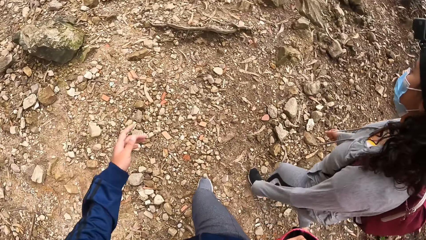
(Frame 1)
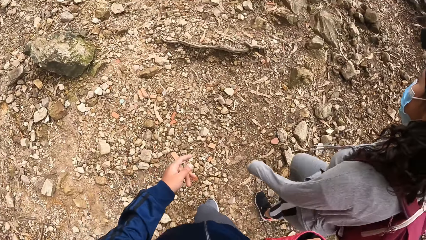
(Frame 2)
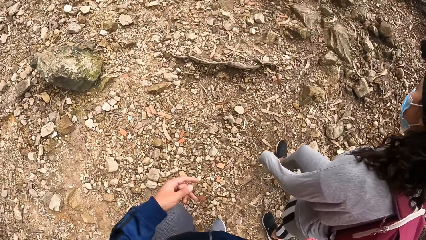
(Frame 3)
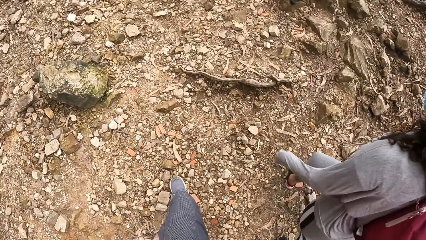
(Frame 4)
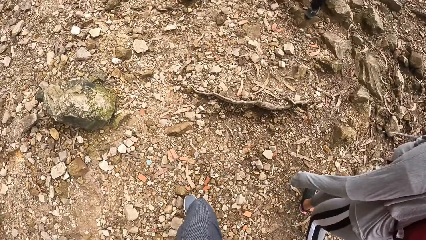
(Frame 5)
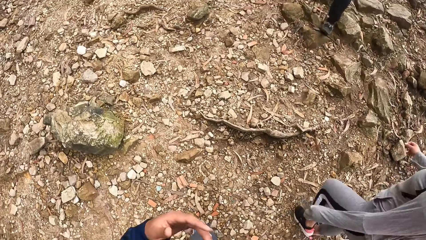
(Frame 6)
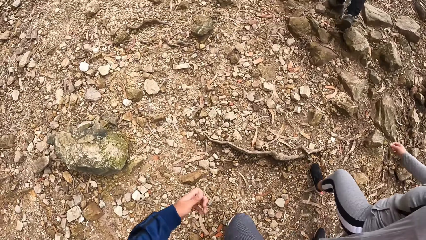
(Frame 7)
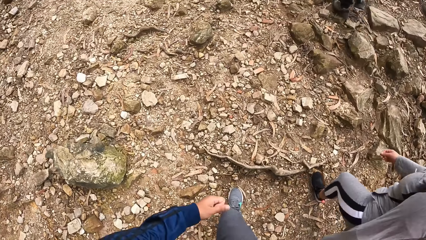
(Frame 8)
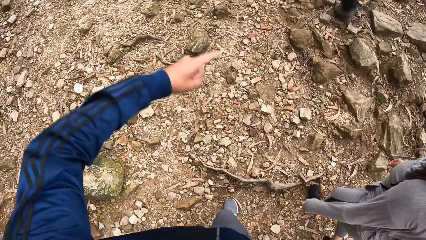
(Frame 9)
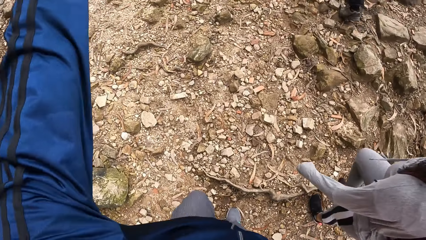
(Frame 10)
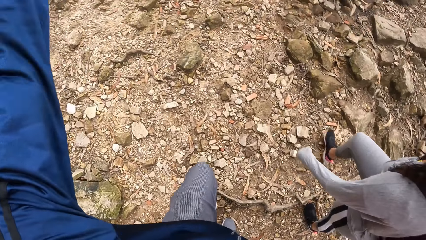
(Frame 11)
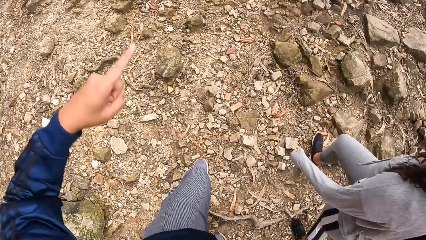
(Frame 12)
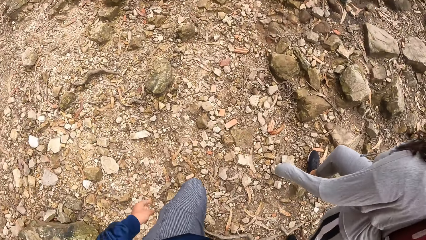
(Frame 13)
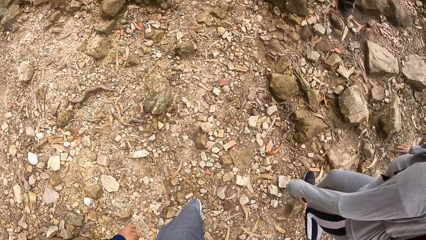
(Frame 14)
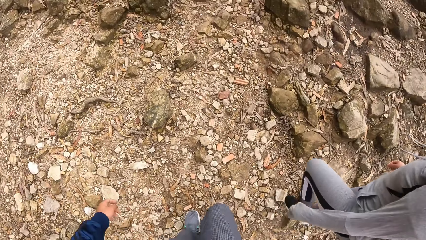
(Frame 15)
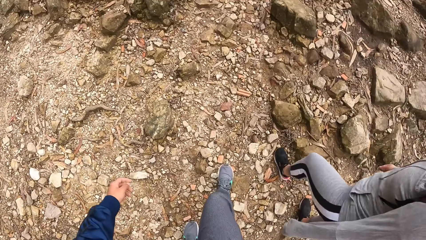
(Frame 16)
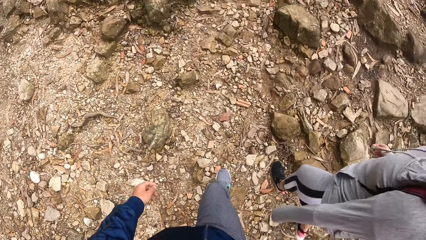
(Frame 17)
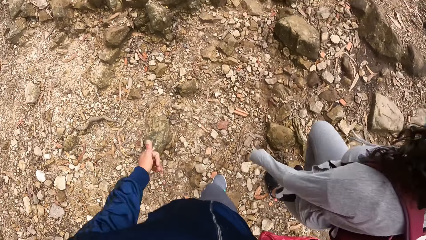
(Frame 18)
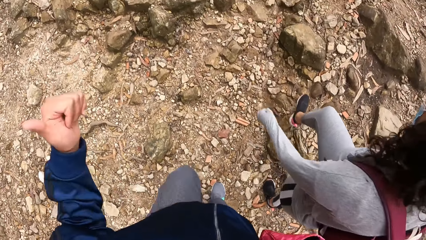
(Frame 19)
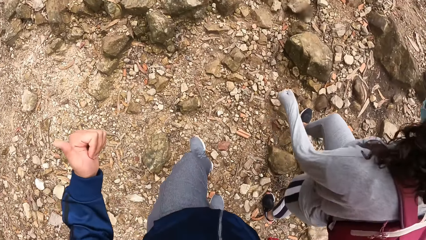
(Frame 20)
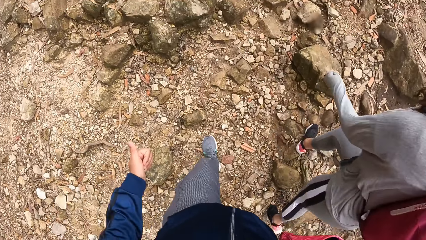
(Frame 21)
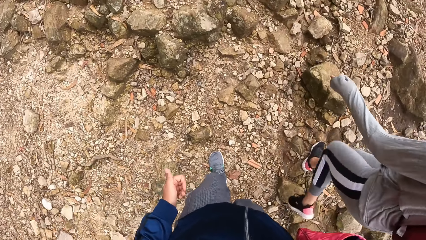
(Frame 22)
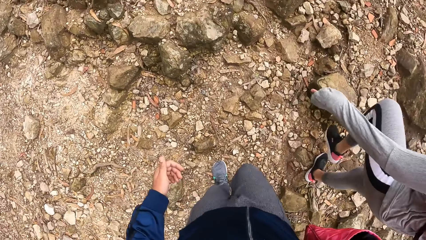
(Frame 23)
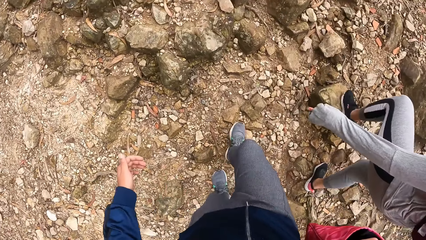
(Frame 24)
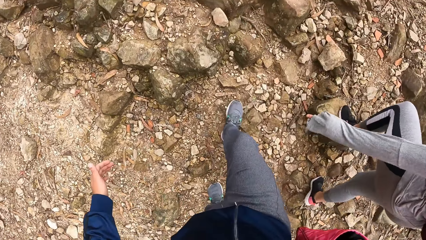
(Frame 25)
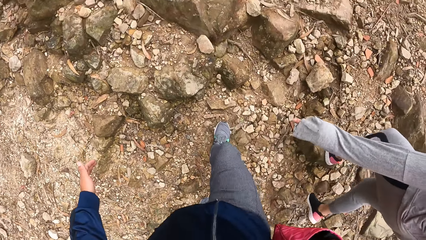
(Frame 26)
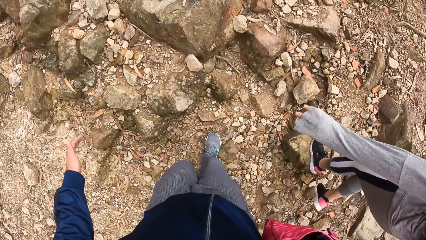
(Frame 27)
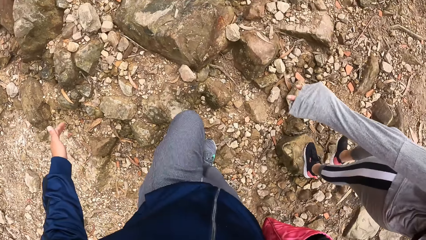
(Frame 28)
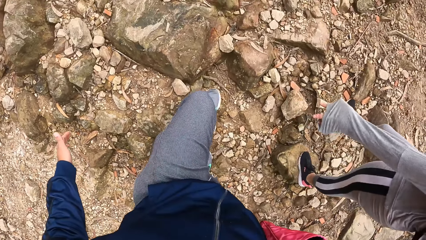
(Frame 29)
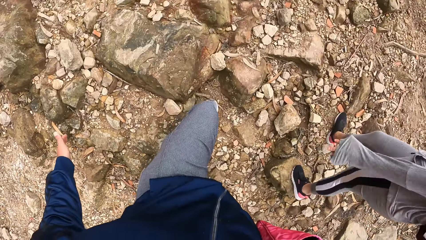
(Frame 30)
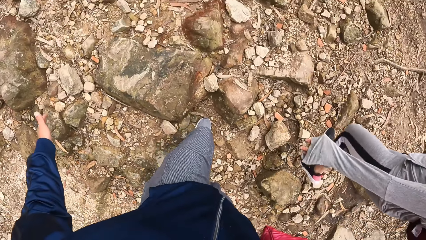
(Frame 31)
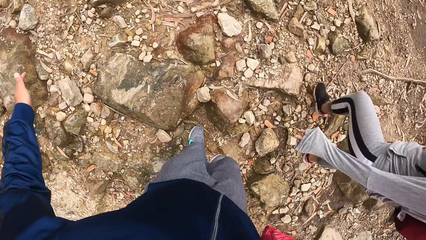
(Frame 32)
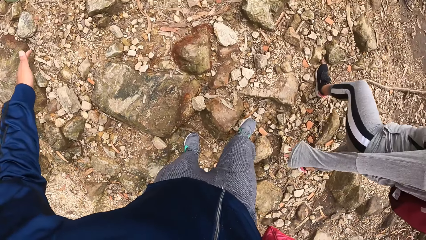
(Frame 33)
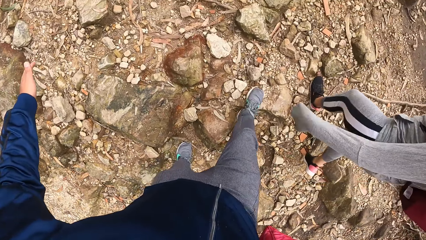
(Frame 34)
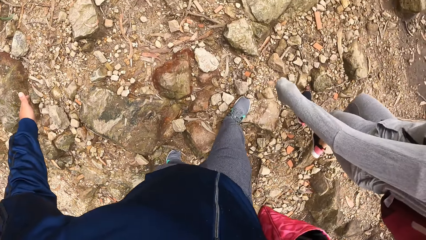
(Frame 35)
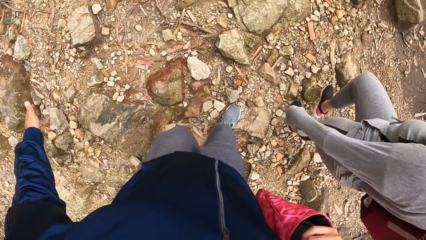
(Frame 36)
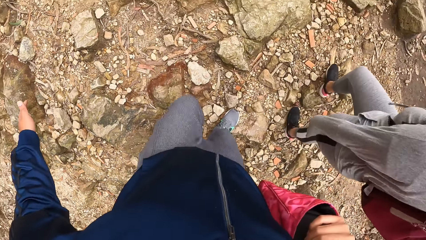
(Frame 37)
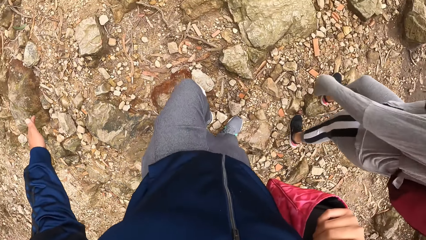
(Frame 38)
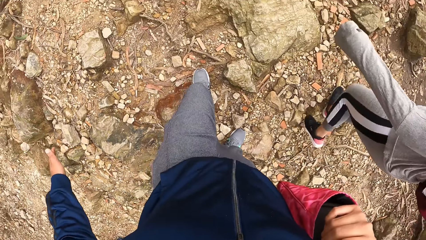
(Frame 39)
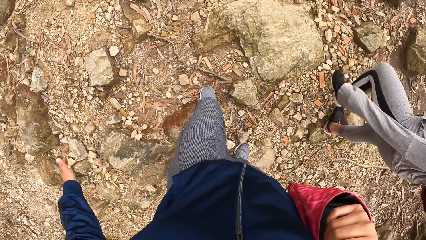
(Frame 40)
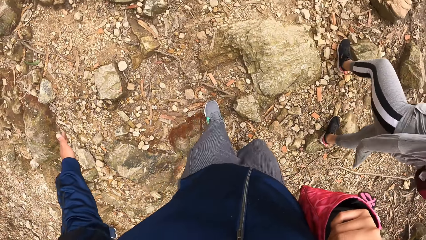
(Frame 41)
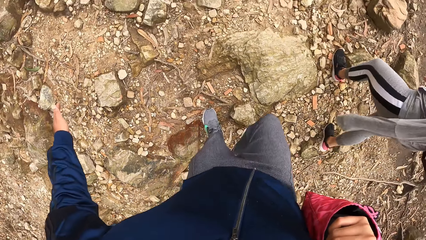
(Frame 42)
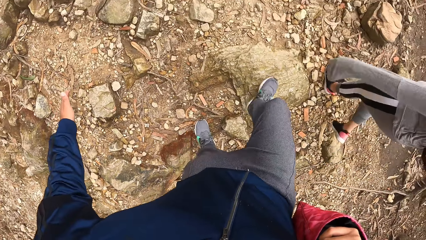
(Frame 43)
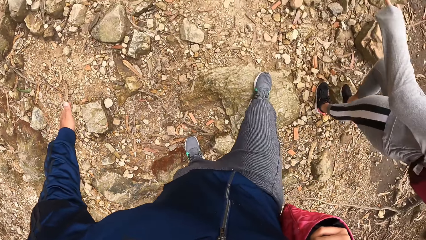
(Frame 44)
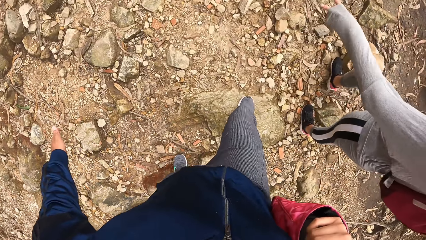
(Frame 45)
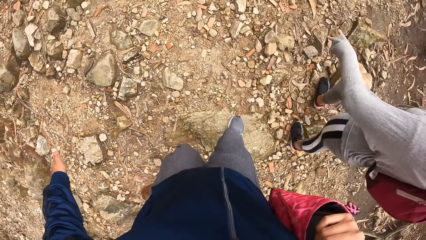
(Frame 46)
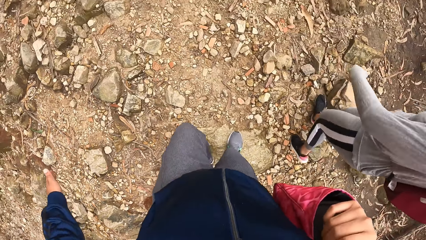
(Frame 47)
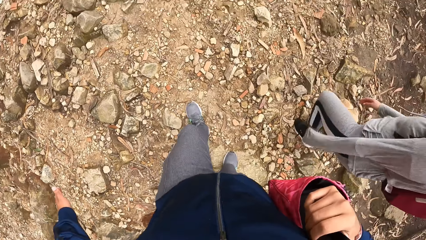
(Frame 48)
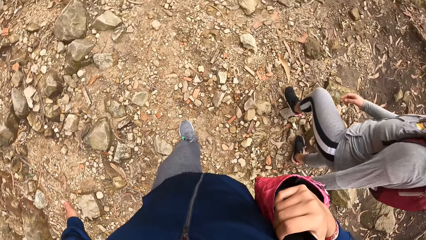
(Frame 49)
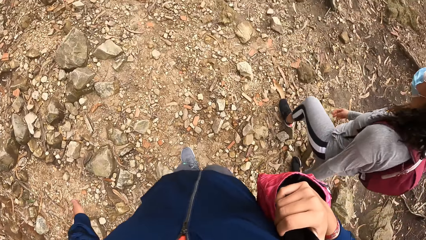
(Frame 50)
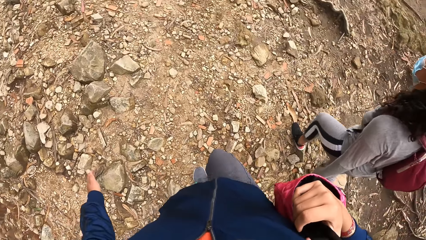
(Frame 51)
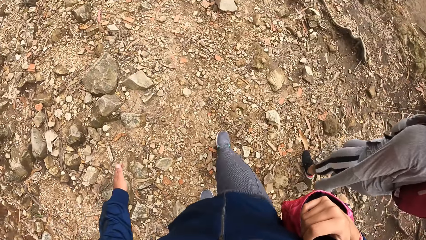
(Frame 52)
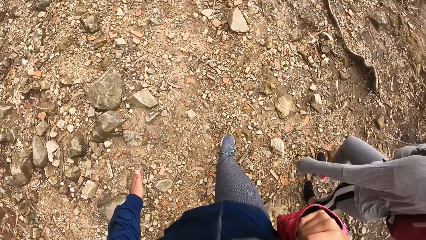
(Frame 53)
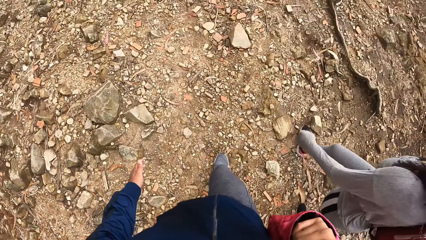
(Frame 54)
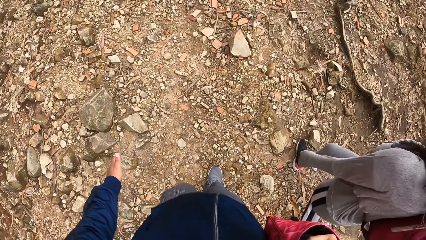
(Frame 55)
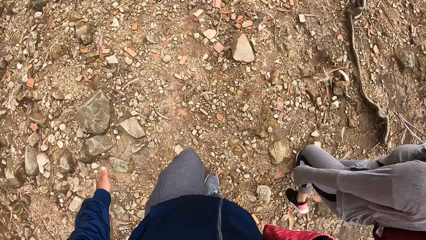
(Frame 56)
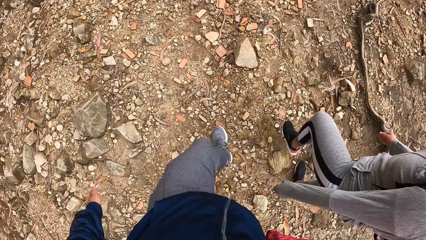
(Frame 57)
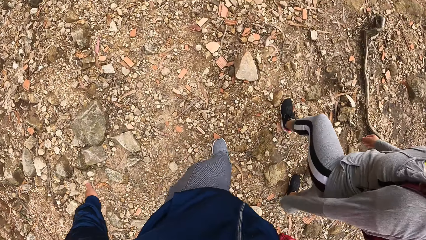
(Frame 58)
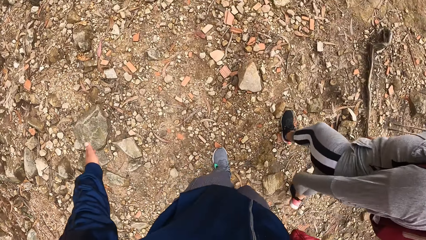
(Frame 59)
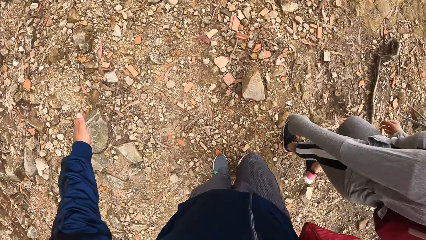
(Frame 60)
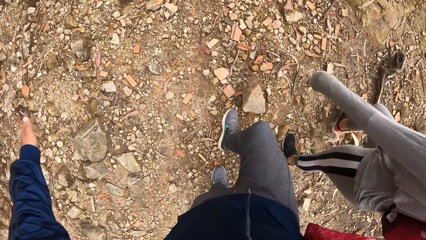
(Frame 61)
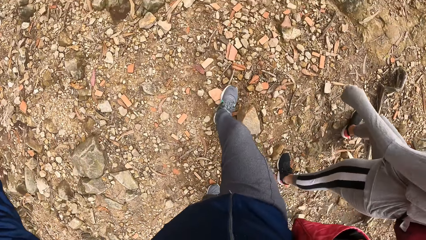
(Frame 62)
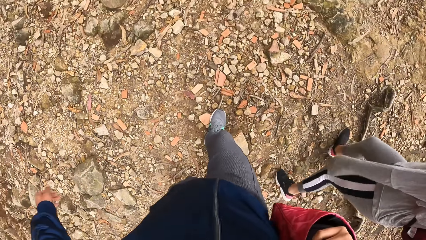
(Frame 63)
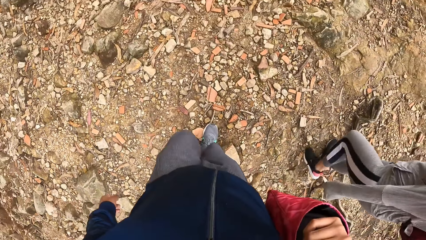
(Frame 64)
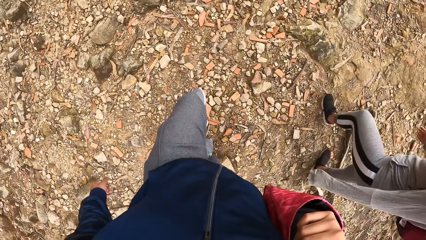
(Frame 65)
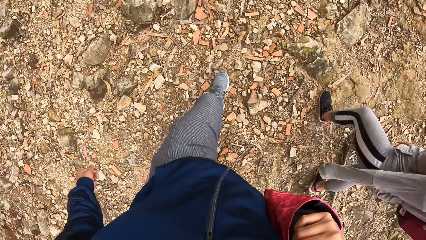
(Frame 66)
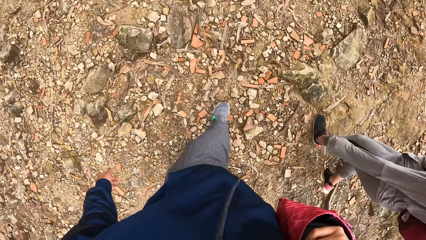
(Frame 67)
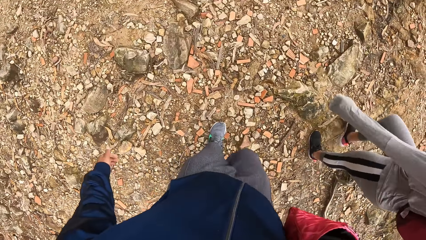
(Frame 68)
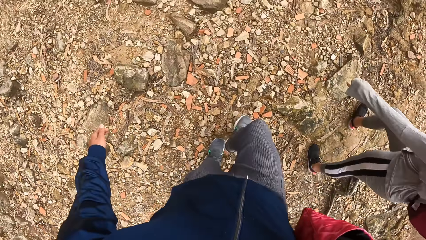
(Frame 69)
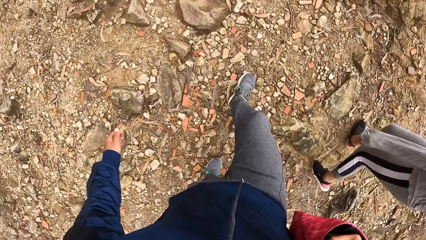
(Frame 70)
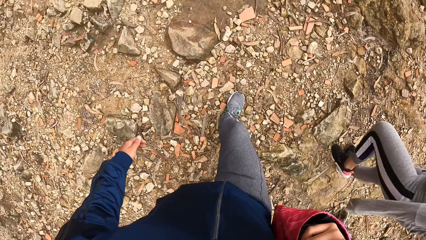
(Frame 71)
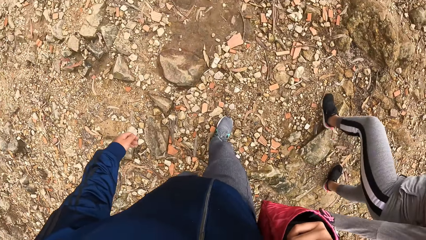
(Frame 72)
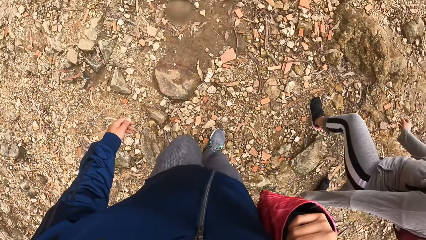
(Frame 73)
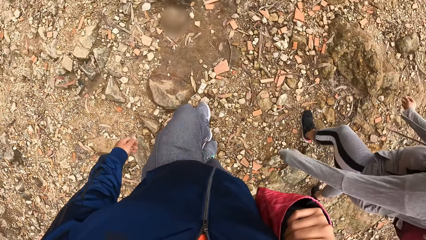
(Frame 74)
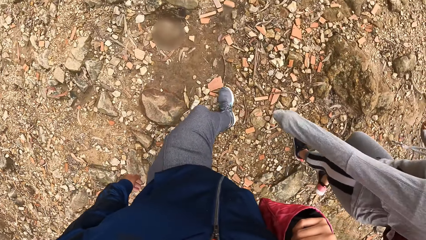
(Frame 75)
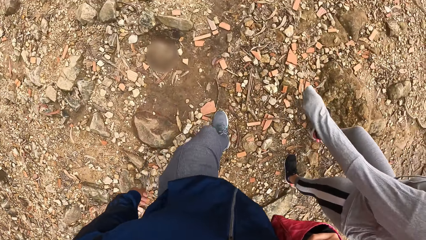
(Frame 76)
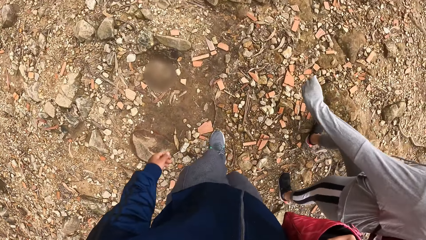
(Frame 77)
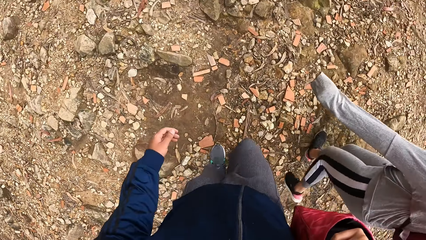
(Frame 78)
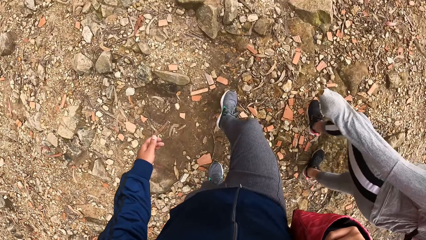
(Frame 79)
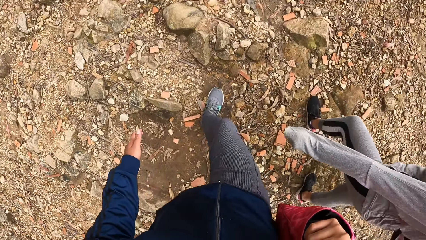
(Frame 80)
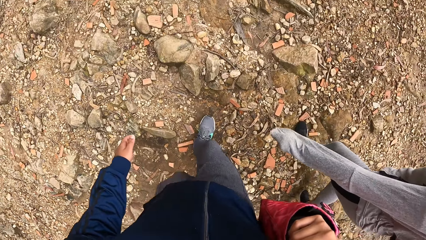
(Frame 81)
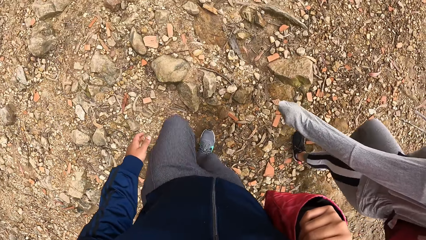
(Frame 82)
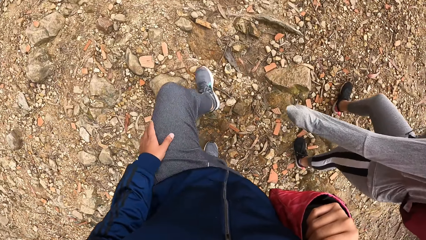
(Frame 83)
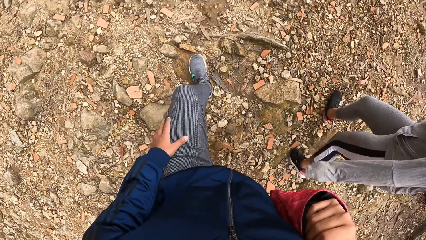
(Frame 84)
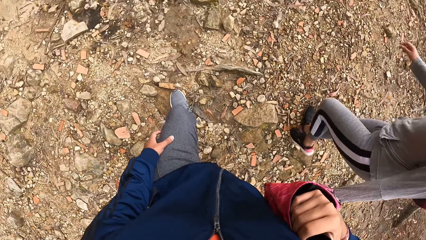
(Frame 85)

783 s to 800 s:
A woman walks. The camera wearer raises a hand. The woman climbs. The camera wearer climbs.
